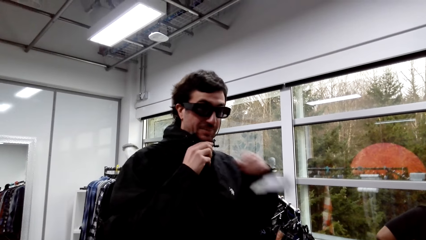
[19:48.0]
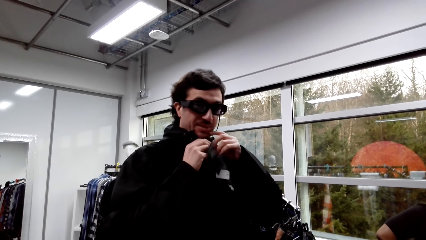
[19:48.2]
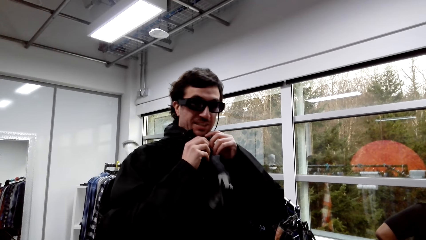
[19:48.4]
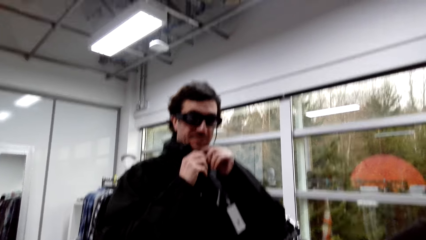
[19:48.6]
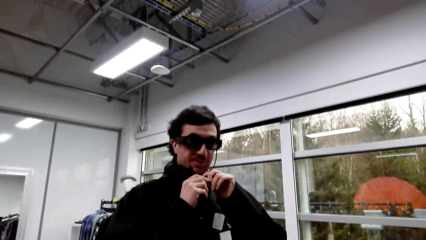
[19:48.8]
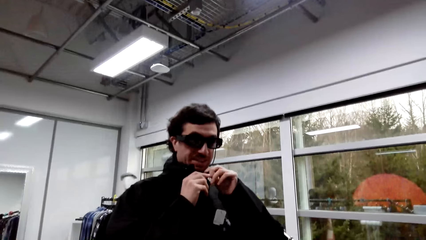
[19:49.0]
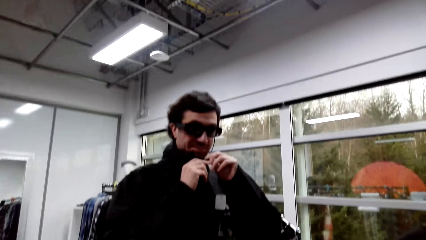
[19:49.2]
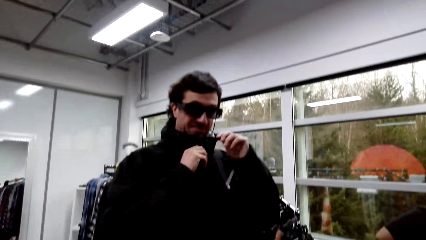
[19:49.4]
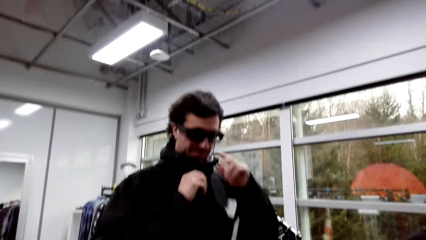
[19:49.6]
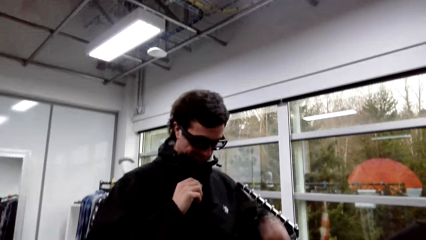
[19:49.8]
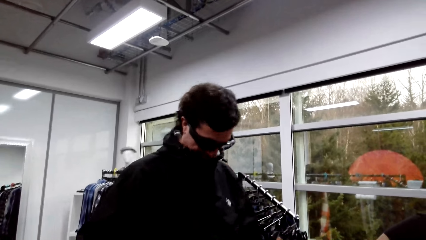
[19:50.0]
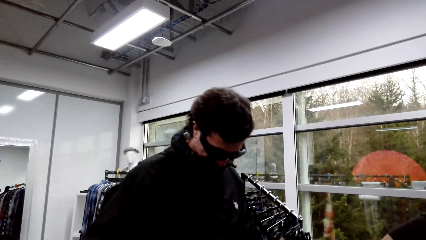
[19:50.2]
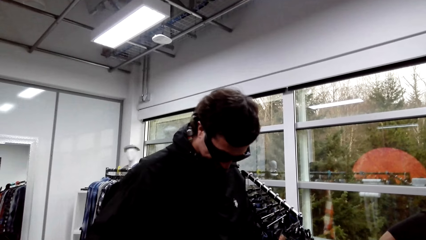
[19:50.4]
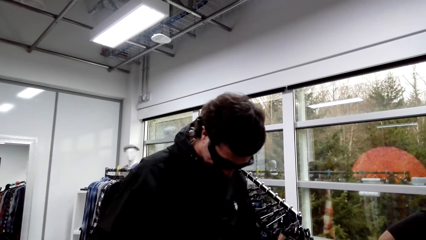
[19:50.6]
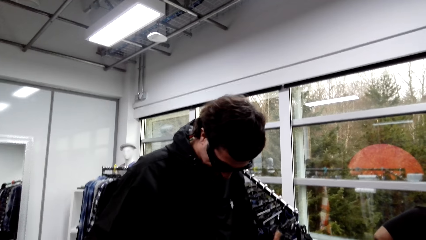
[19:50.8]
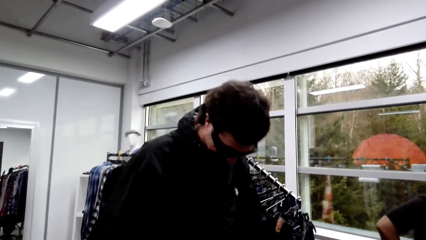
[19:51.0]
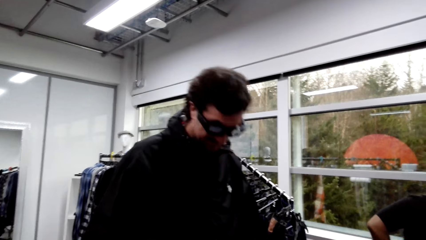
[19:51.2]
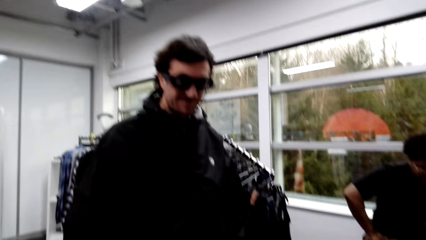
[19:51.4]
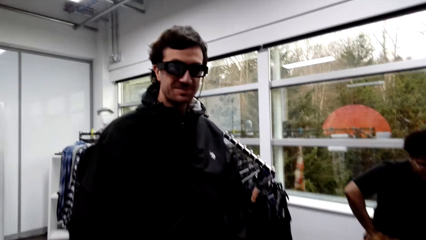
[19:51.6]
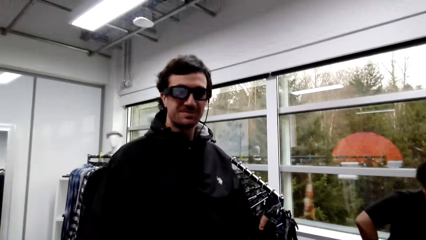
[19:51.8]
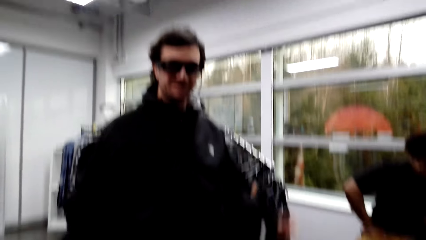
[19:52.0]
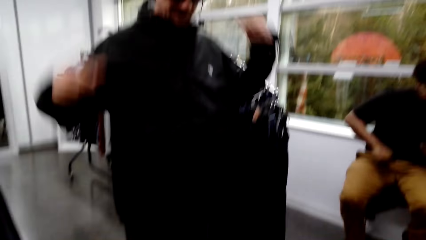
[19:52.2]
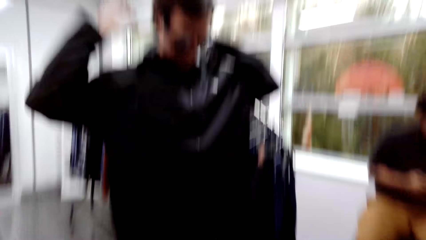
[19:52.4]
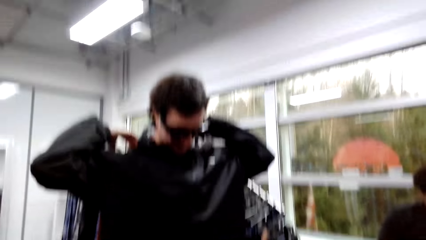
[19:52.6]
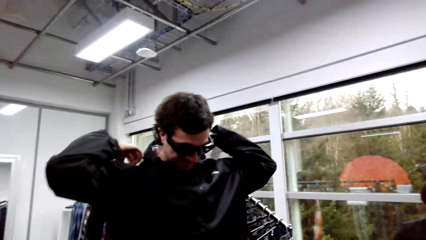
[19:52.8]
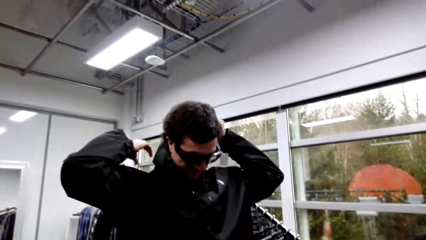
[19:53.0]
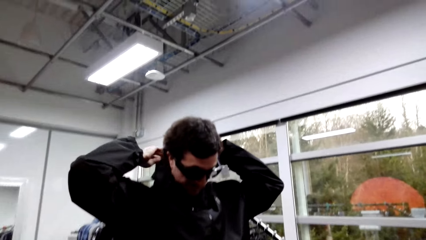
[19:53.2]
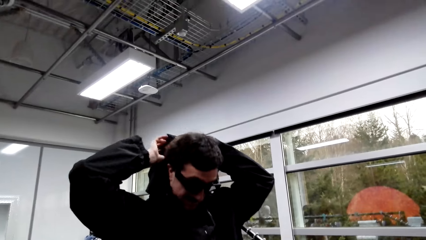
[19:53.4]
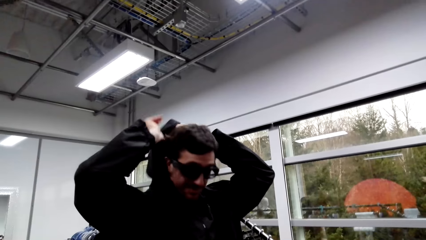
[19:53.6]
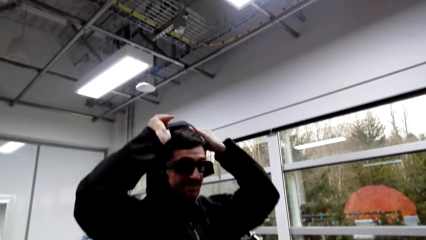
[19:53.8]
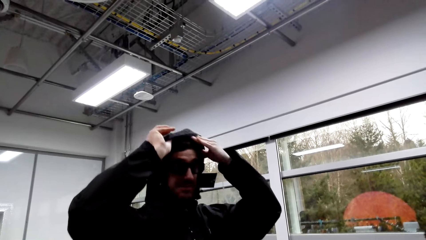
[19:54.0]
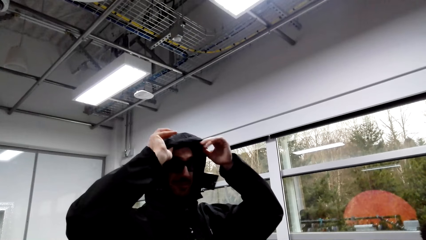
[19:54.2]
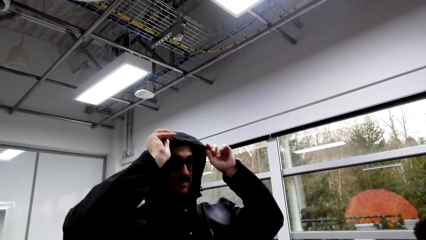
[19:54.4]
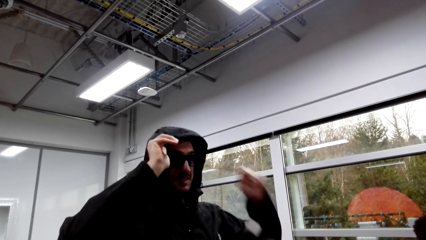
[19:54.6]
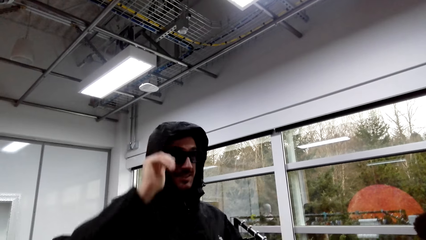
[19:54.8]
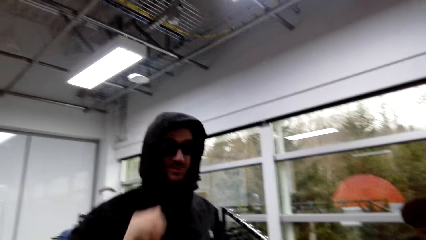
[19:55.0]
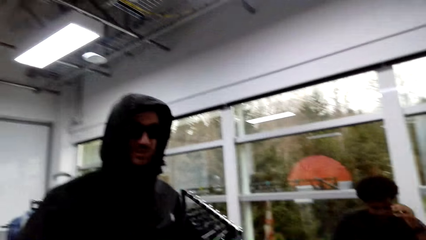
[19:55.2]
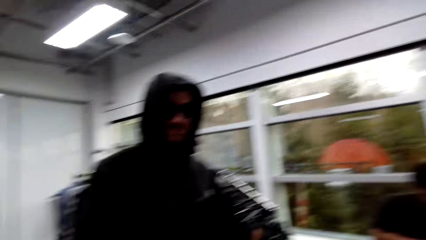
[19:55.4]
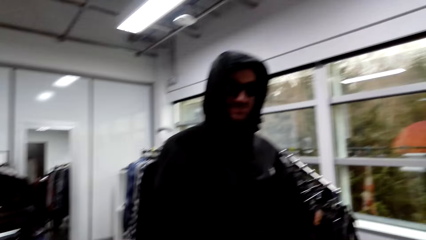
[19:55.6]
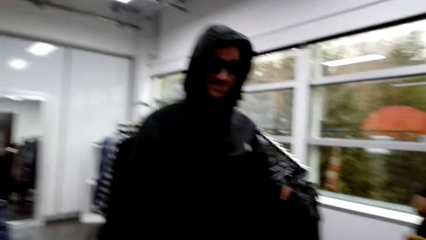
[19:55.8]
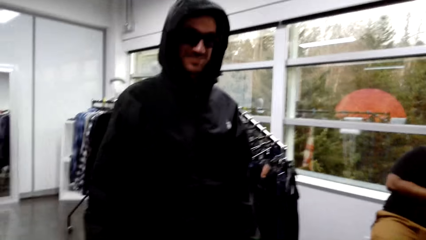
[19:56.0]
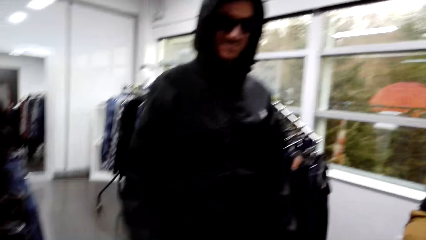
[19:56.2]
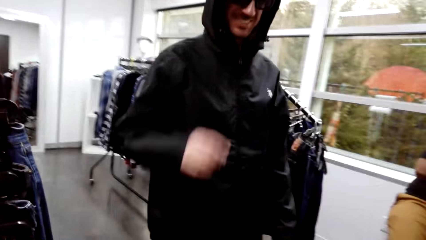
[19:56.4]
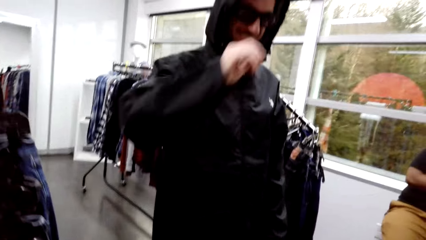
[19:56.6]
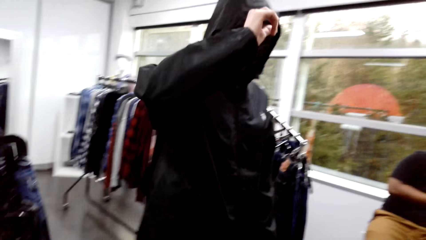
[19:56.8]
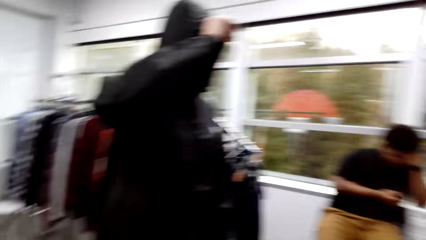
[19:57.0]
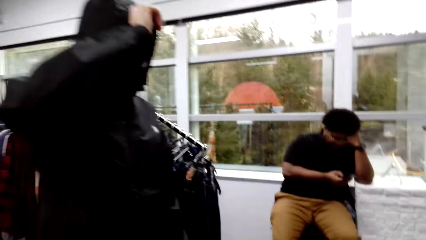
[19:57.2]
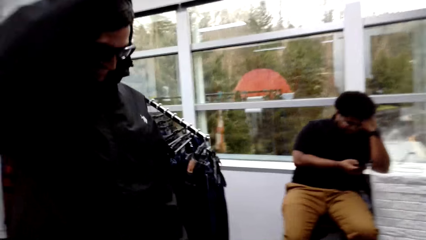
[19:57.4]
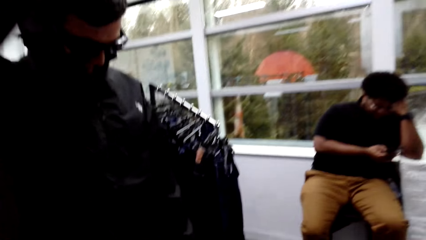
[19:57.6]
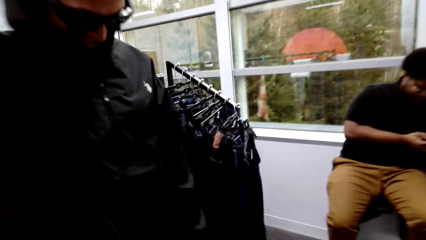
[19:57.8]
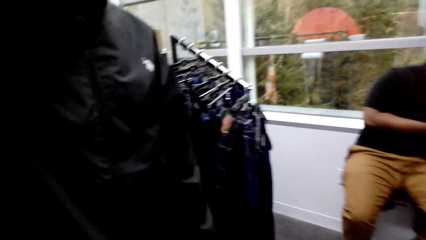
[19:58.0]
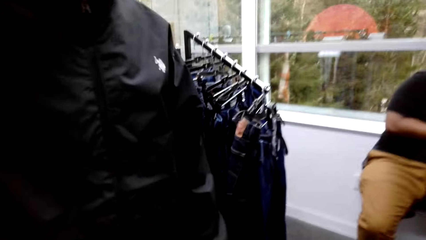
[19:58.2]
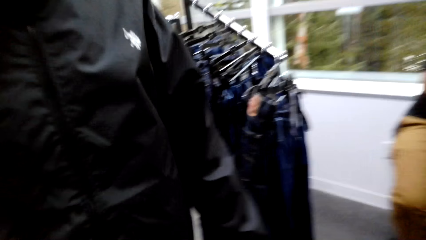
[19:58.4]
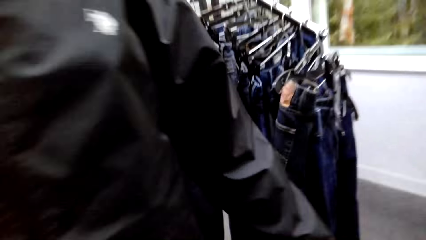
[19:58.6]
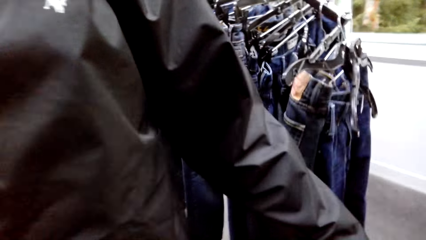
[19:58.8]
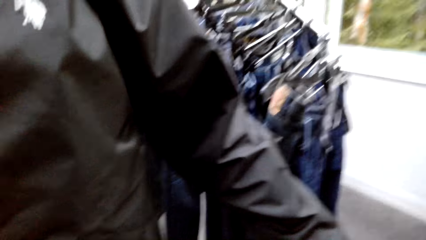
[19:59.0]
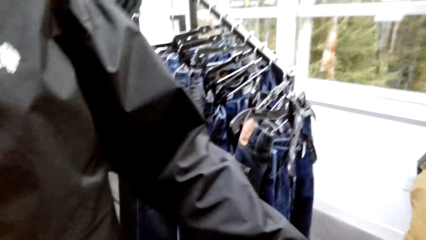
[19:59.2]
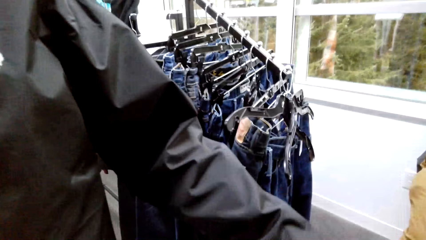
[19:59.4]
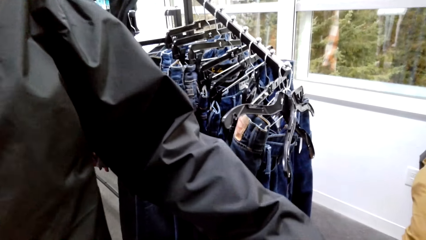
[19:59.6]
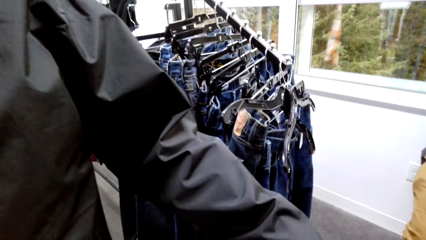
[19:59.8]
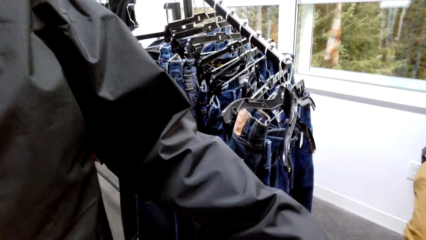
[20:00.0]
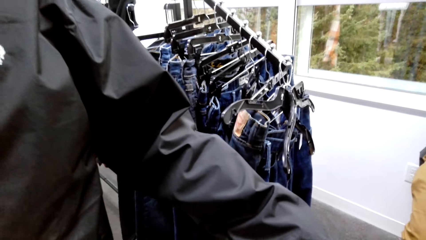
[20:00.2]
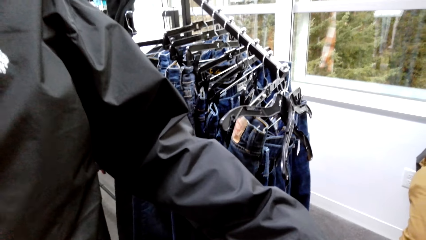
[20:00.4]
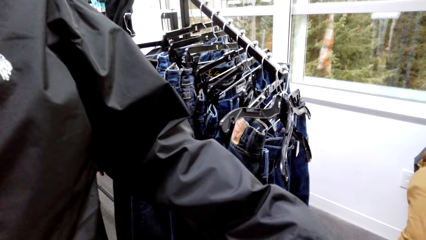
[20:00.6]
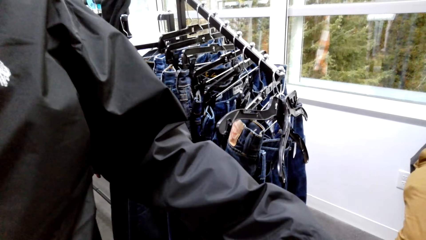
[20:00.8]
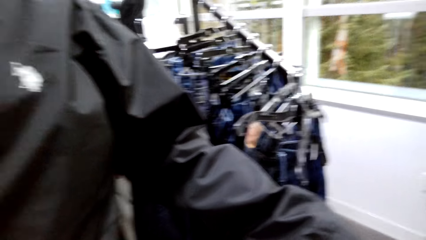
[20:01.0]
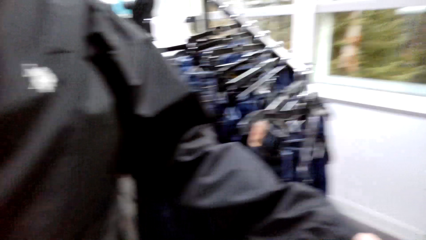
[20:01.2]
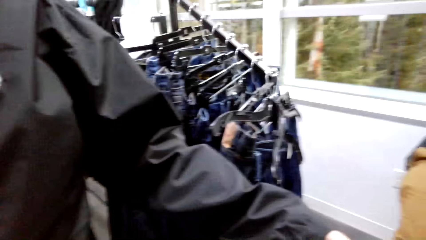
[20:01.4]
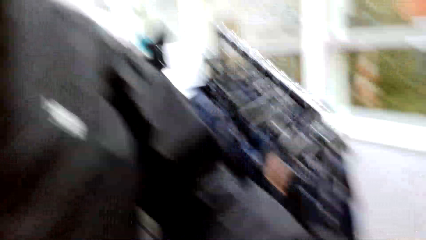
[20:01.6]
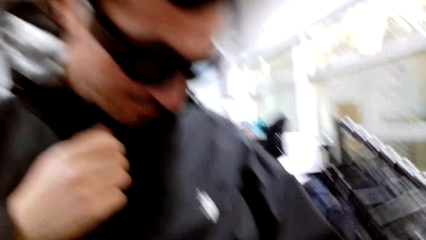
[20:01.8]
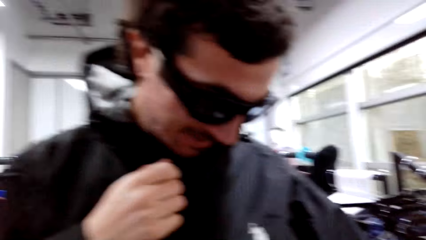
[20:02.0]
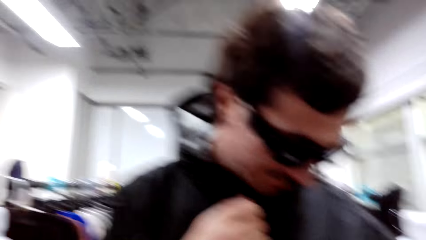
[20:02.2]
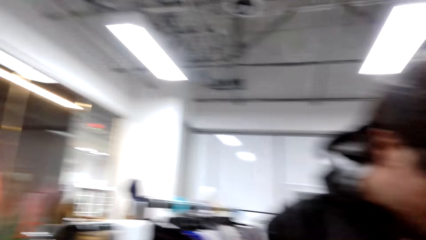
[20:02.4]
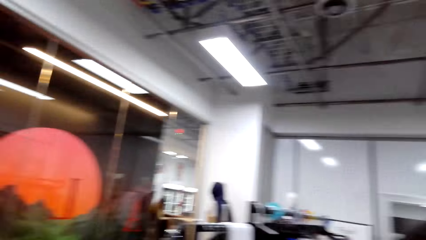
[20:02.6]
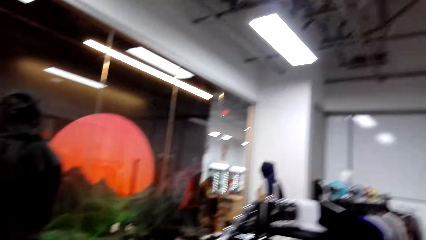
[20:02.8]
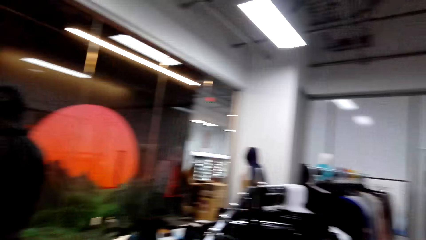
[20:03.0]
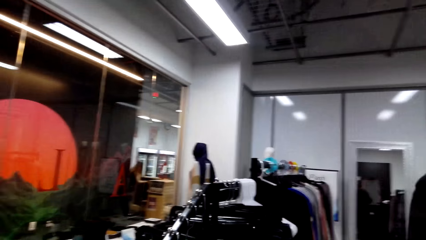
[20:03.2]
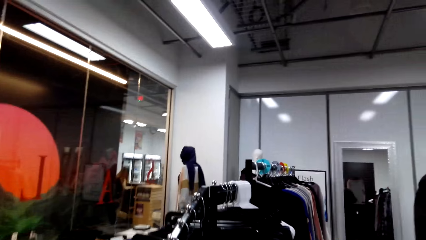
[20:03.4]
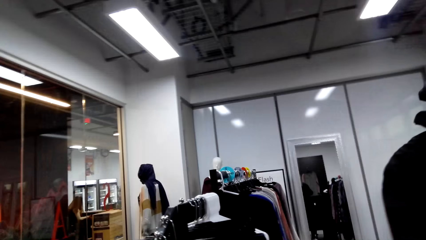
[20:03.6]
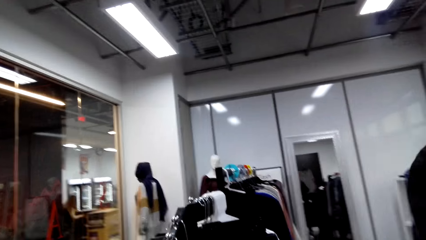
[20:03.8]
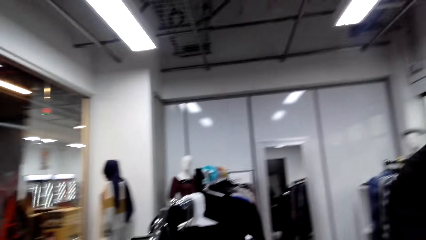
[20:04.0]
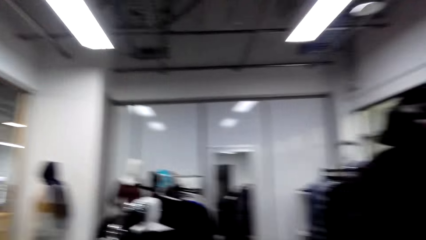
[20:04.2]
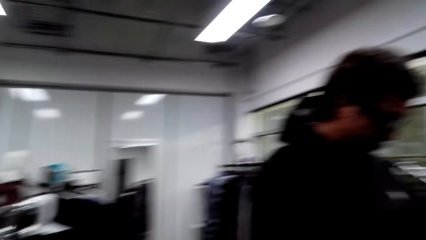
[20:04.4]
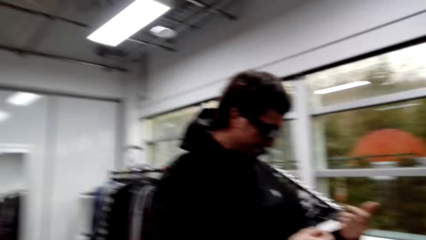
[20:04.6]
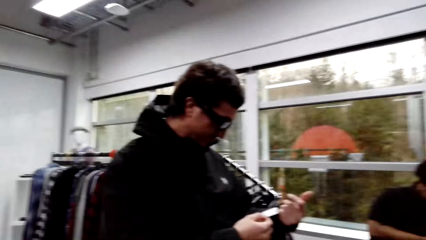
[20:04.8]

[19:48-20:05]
A male converses with the camera wearer. The male wears the cap. The camera wearer converses with the male. The male adjusts the cap with a hand. The camera wearer converses with the male and another male.
